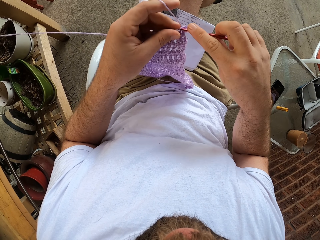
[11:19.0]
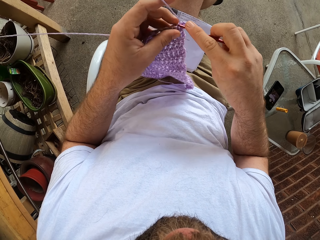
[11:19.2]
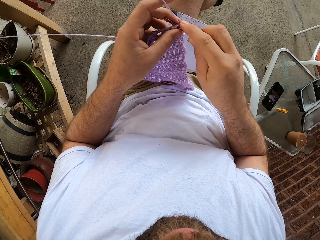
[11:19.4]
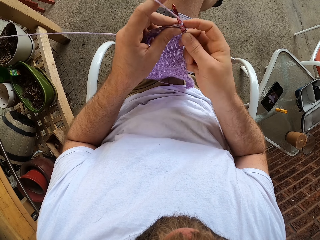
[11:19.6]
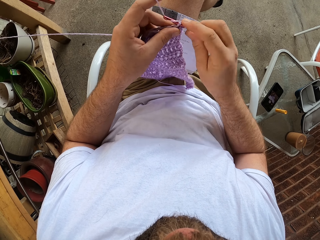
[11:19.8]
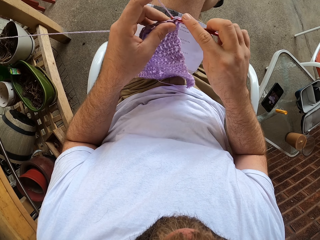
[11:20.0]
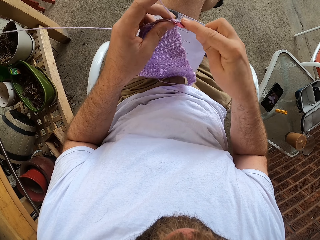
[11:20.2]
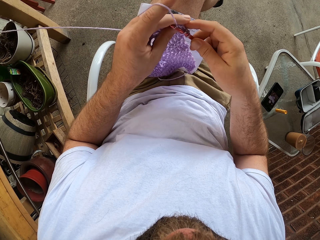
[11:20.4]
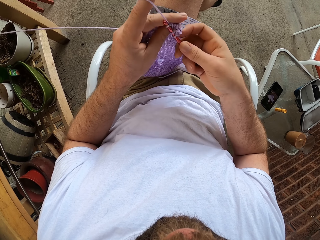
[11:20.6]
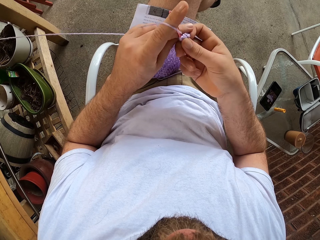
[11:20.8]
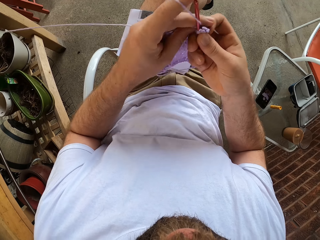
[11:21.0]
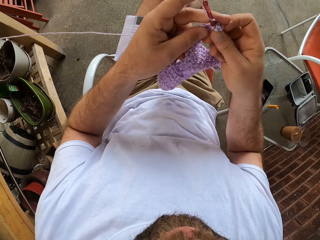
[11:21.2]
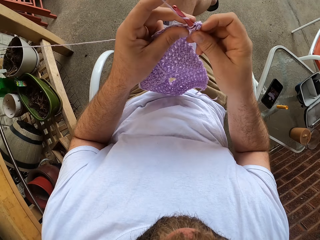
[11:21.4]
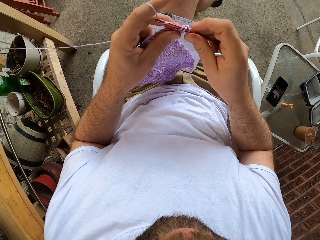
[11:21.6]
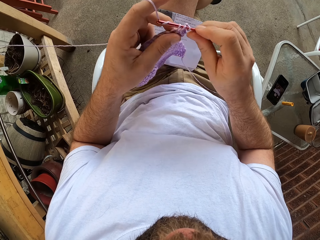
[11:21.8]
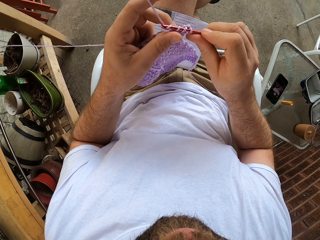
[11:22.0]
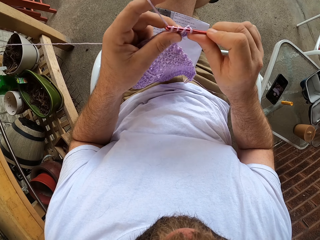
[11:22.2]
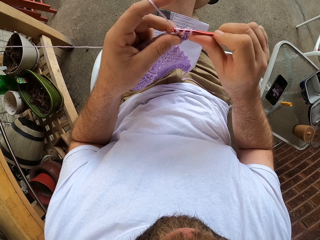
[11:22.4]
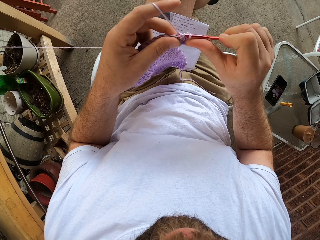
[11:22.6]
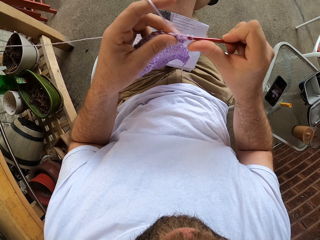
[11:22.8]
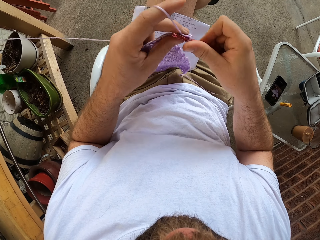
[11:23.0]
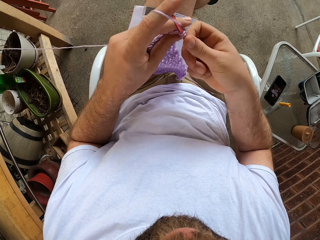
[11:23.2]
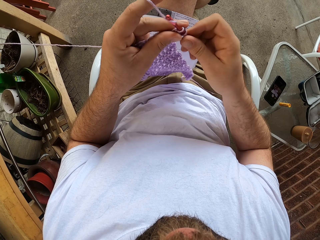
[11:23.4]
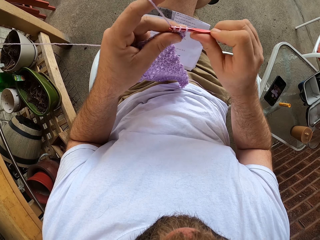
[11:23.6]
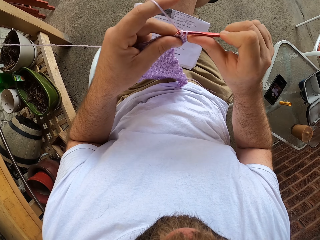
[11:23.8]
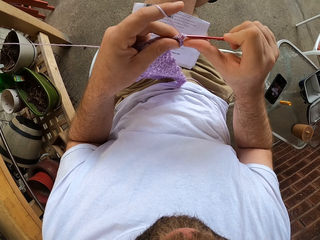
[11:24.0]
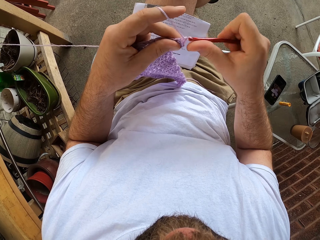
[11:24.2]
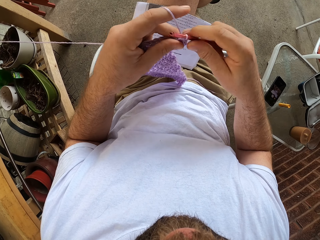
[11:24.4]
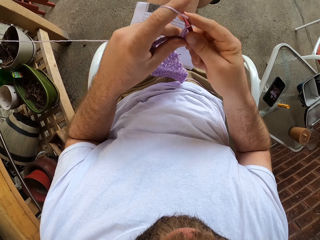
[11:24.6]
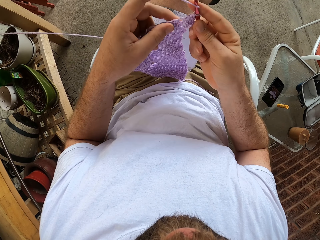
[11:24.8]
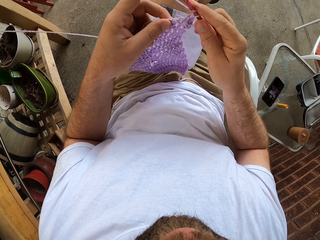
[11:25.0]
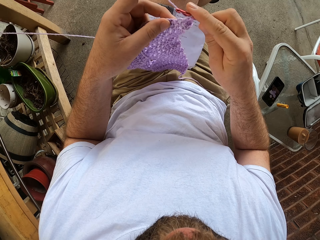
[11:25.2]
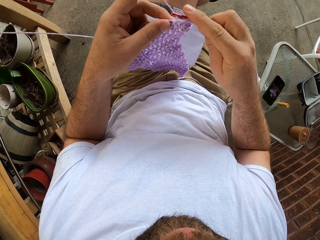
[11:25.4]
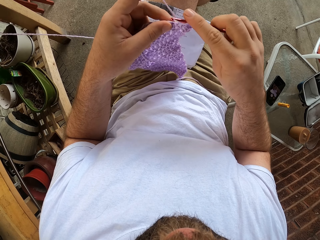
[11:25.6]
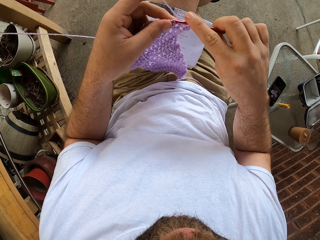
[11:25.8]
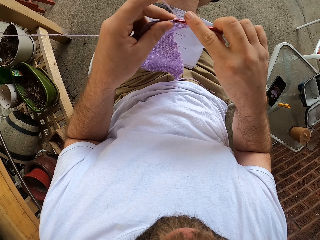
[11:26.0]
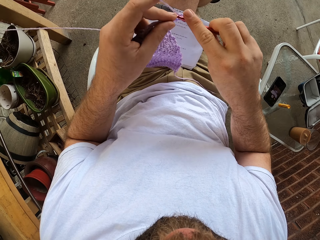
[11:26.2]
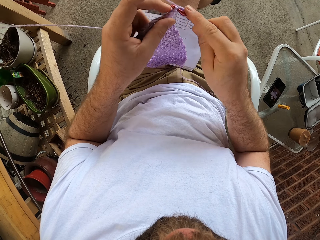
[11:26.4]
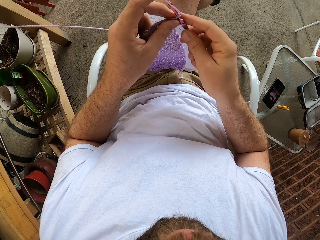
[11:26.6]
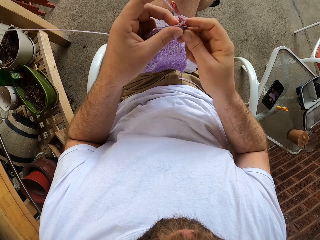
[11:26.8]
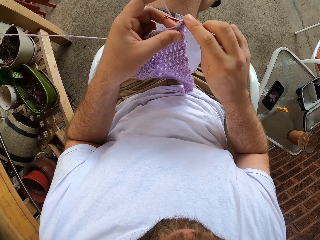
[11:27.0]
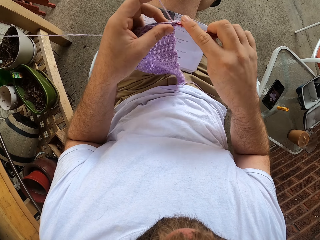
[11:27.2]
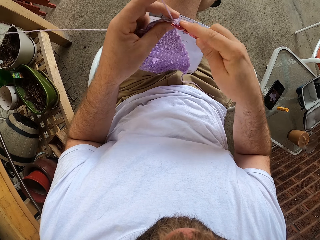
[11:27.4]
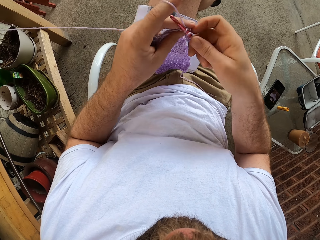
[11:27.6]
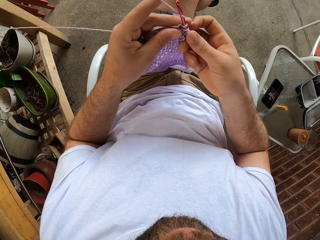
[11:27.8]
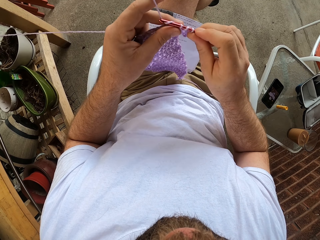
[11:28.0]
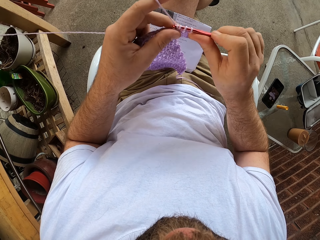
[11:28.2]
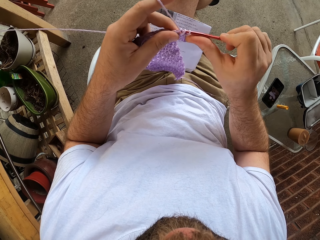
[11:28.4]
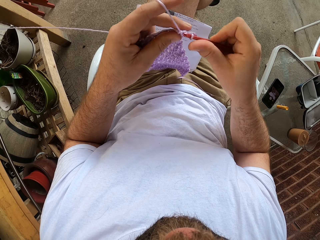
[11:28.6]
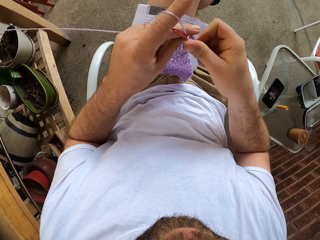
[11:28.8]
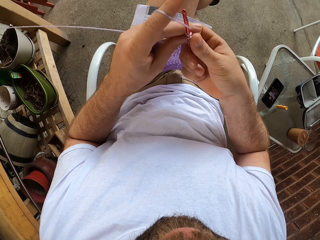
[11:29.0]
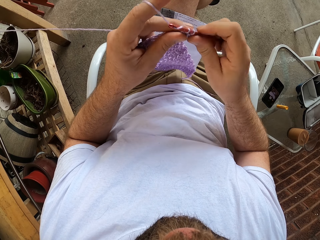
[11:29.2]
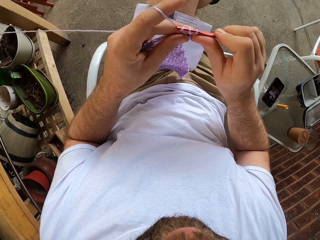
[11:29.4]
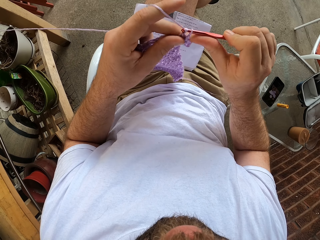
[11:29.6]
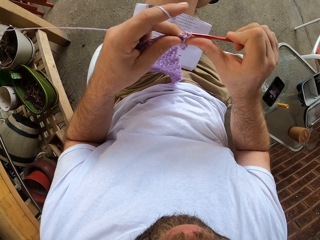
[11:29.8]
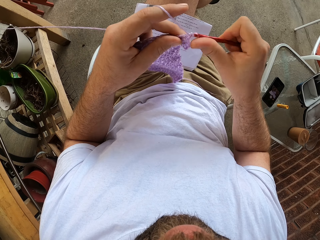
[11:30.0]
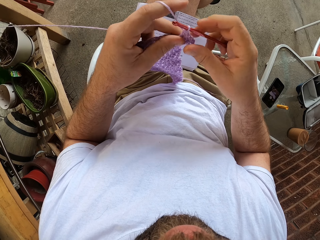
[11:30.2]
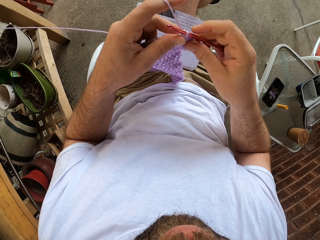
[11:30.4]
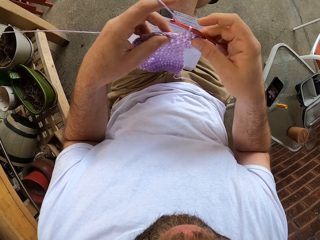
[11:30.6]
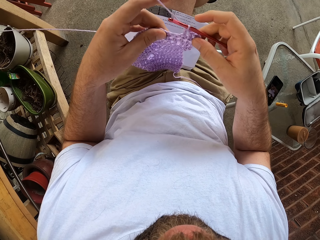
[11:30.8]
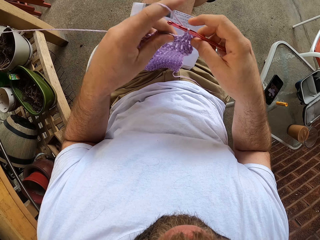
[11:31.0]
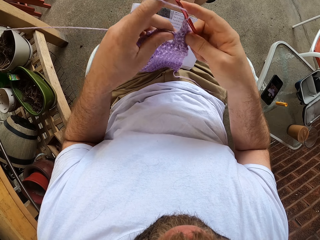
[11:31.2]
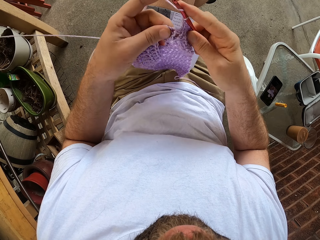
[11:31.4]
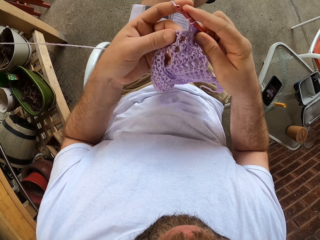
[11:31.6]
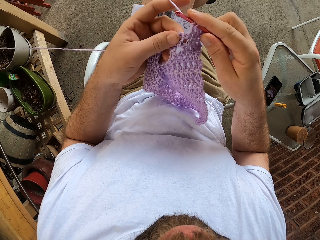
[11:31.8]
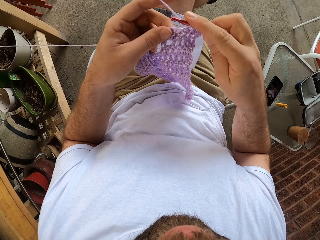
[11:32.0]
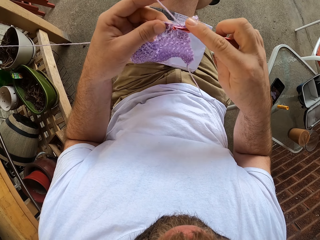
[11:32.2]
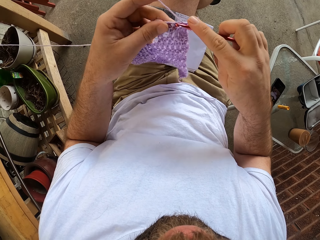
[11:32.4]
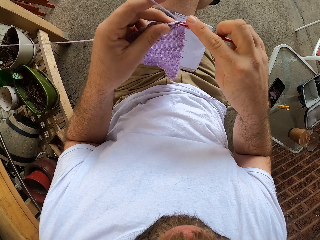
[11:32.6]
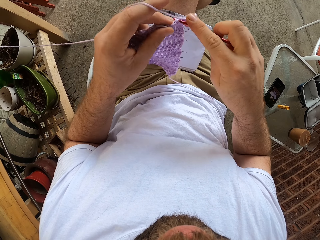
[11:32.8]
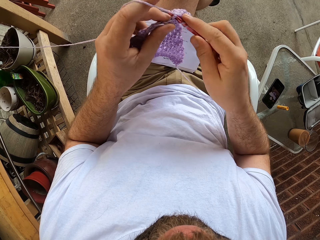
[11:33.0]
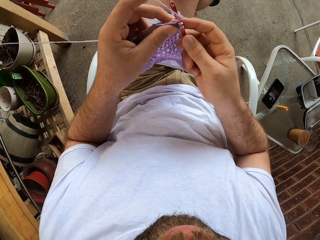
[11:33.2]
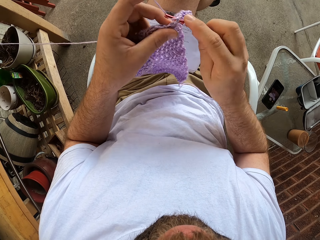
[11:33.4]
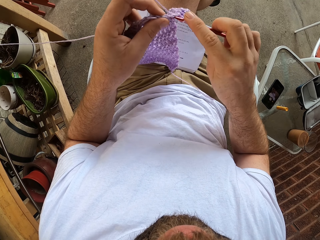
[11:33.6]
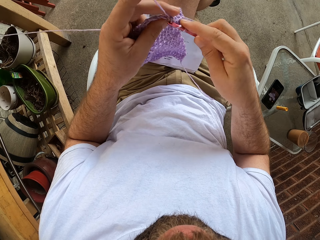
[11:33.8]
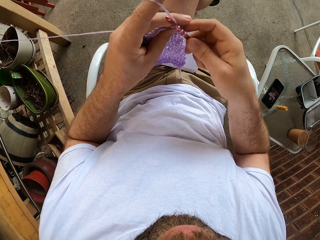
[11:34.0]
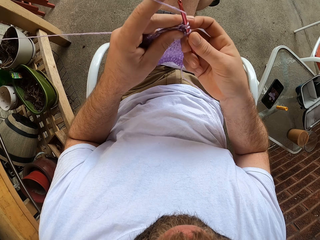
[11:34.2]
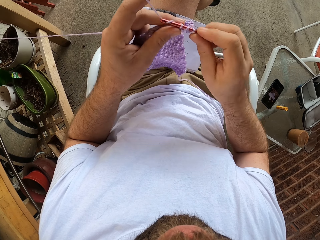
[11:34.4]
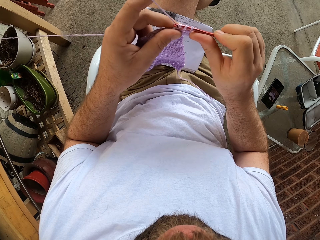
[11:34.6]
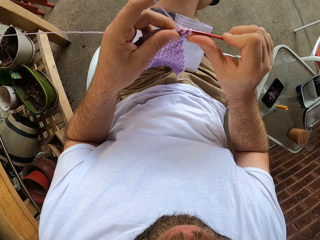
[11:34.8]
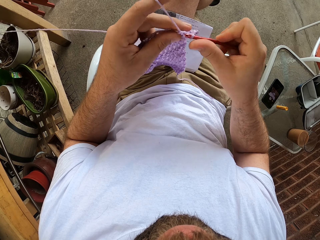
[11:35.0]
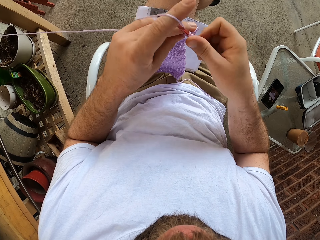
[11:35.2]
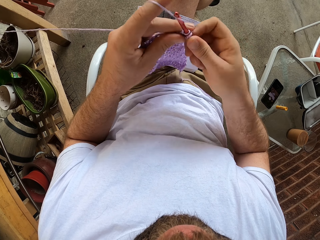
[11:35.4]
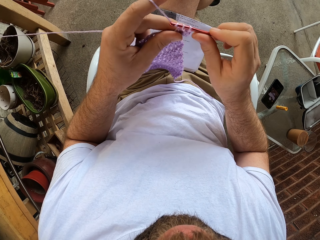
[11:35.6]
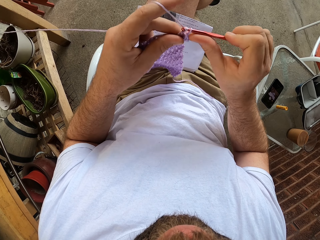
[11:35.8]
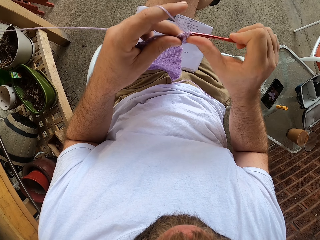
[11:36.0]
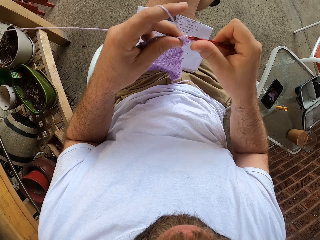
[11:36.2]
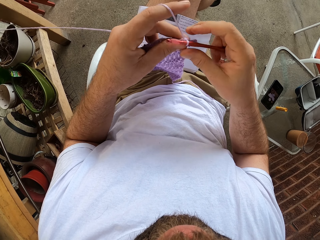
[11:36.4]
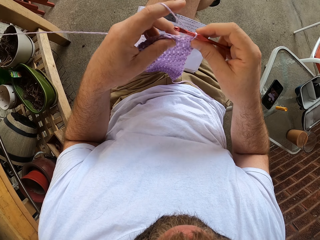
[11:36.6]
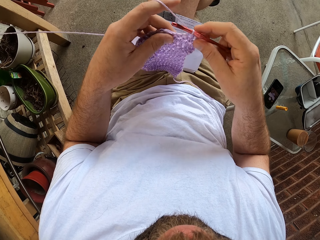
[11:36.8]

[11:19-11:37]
The camera wearer moves a cloth. They move the cloth again.

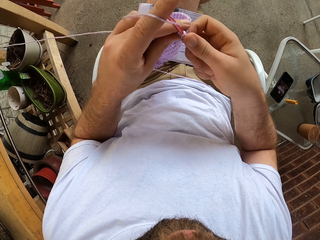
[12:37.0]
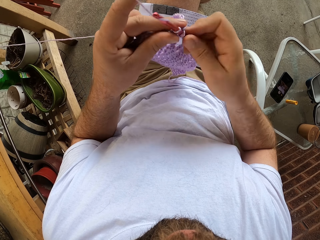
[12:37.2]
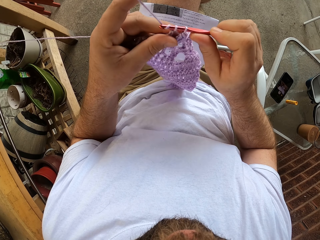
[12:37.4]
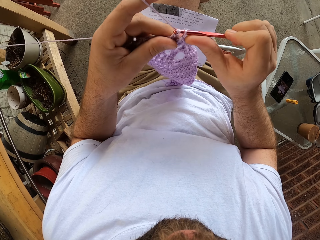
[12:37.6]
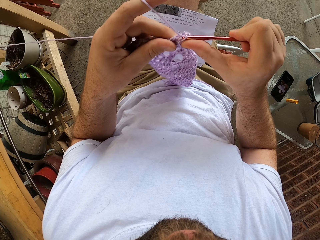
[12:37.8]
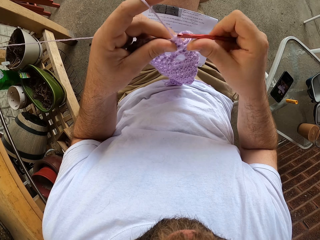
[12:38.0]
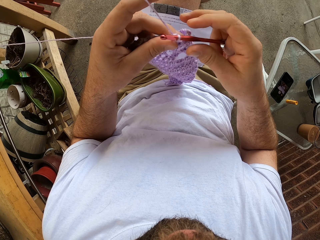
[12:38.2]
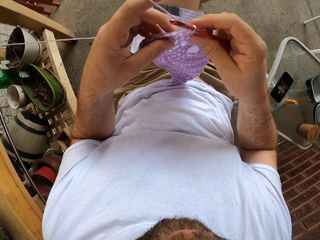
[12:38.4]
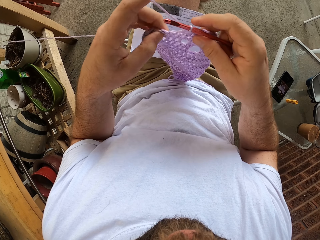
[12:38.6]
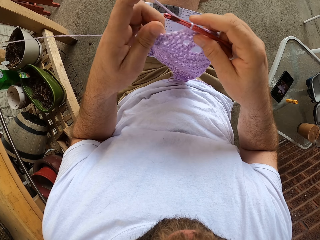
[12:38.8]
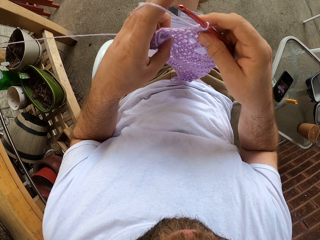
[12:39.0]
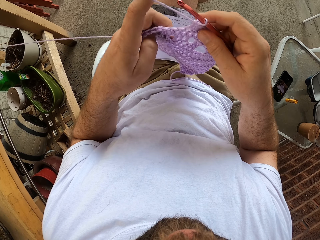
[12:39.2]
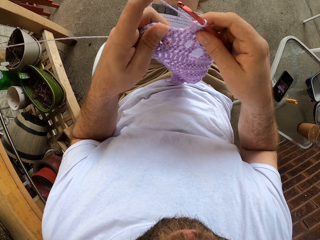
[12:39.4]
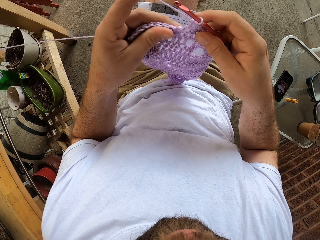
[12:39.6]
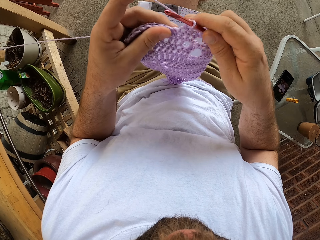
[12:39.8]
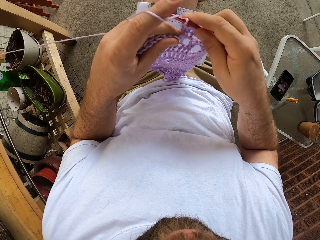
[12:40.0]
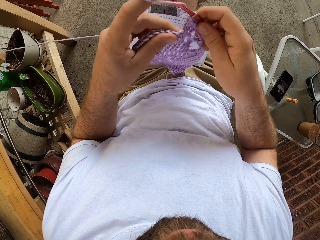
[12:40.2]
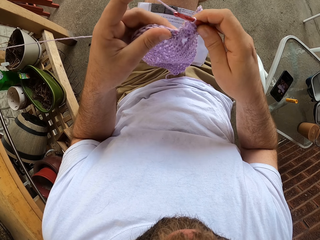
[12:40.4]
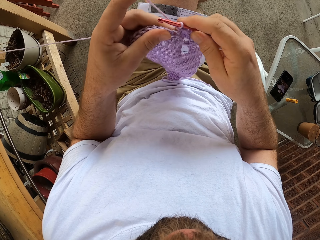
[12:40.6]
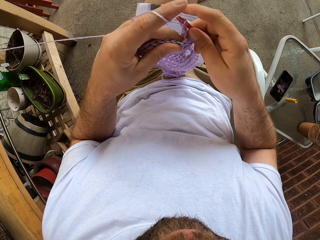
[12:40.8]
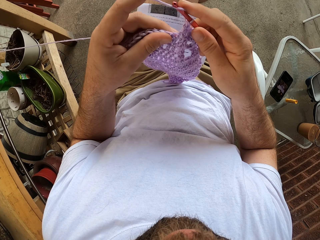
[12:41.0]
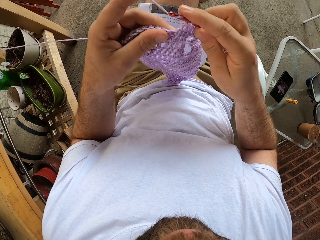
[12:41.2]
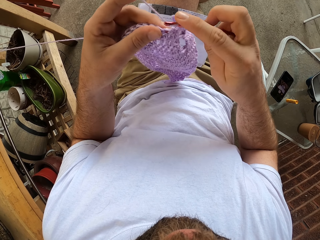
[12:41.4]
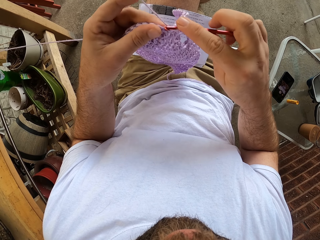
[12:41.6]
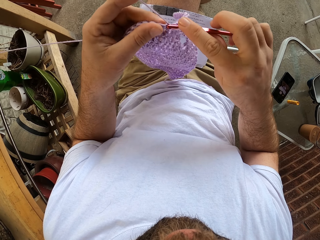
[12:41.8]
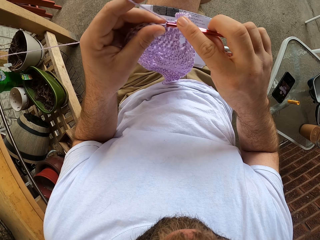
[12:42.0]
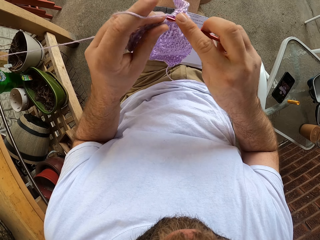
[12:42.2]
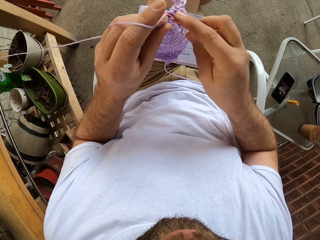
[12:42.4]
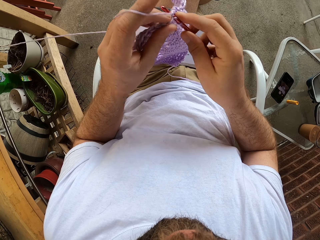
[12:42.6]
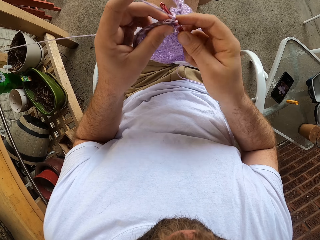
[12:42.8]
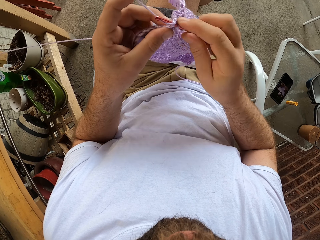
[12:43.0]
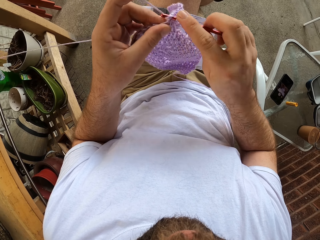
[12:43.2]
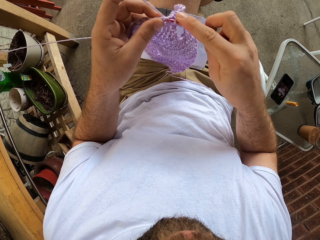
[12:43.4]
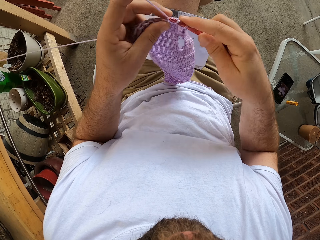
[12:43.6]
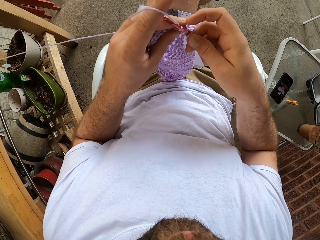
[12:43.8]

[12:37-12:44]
The camera wearer adjusts the fabric with his left hand. He continues to knit the fabric with the needle in his right hand and the thread in his left hand.
